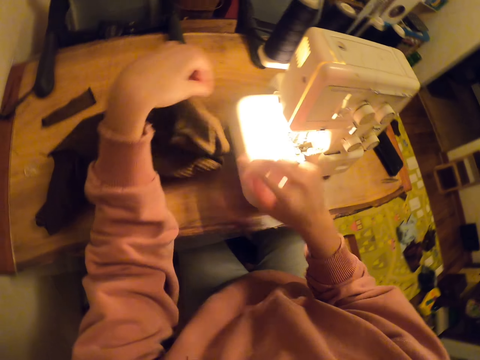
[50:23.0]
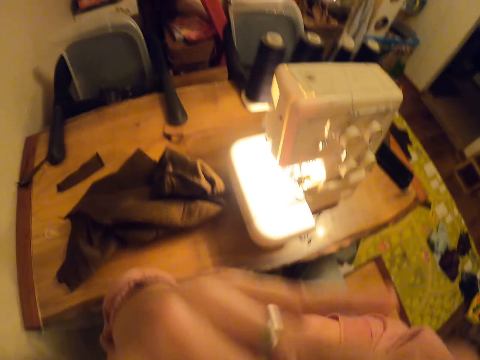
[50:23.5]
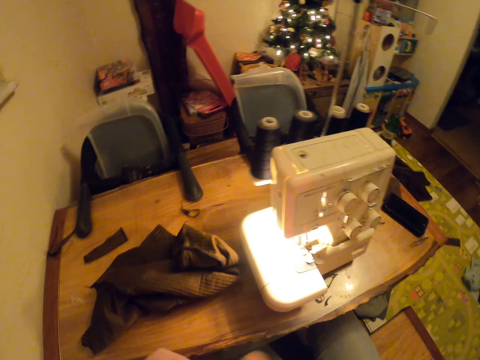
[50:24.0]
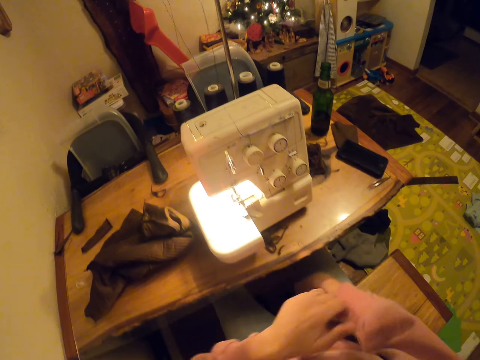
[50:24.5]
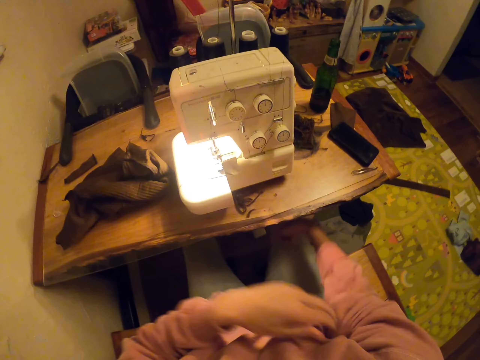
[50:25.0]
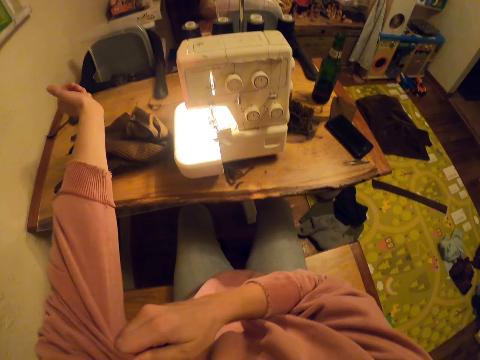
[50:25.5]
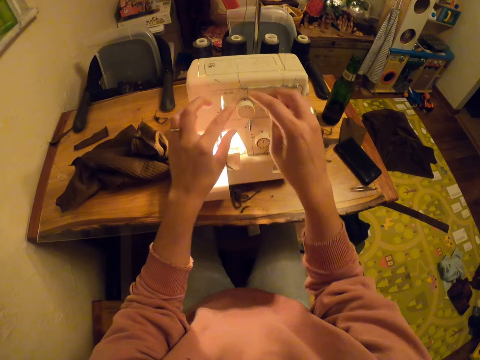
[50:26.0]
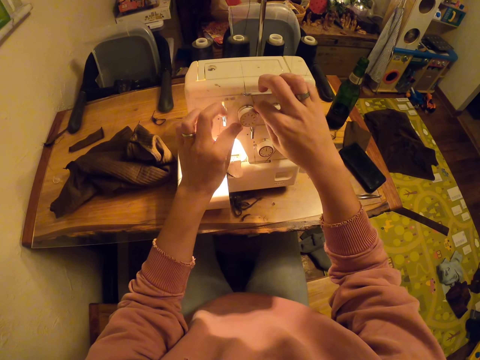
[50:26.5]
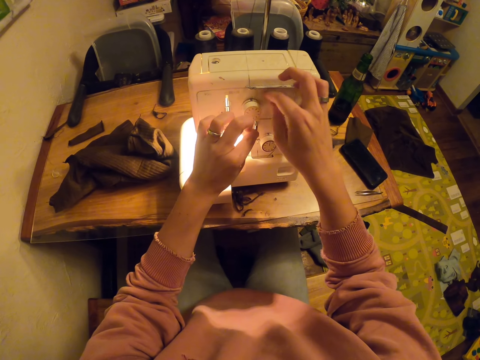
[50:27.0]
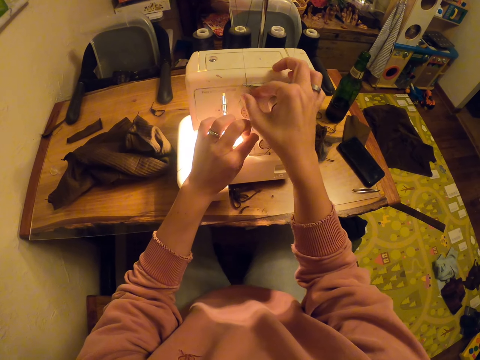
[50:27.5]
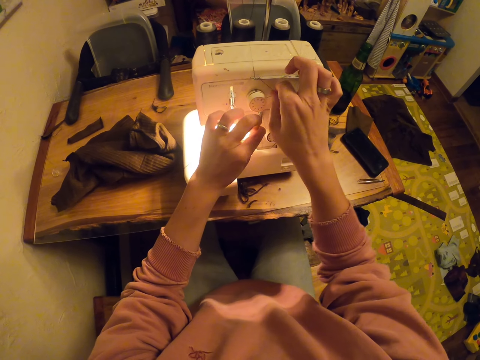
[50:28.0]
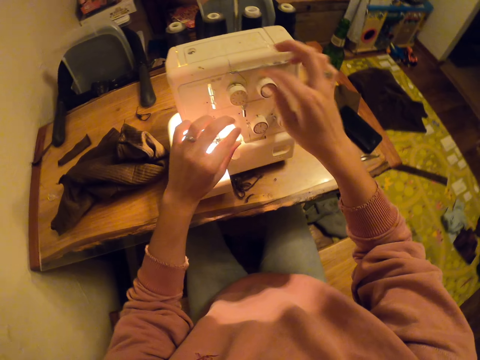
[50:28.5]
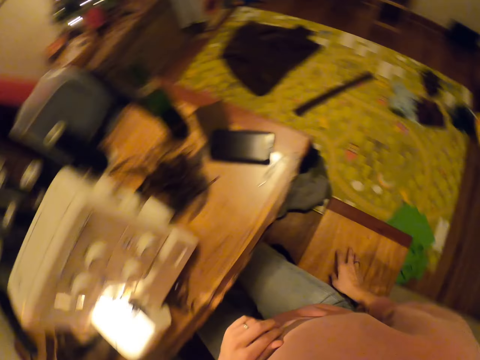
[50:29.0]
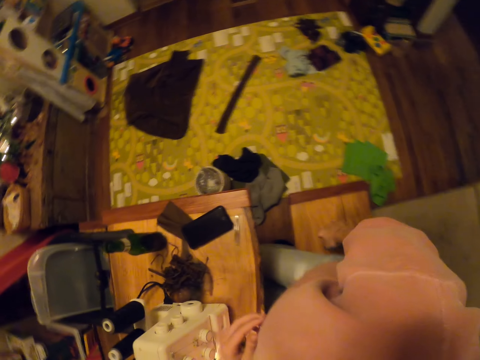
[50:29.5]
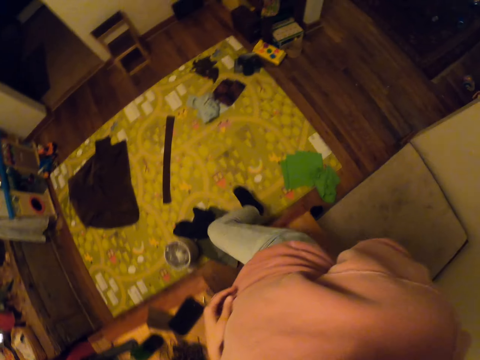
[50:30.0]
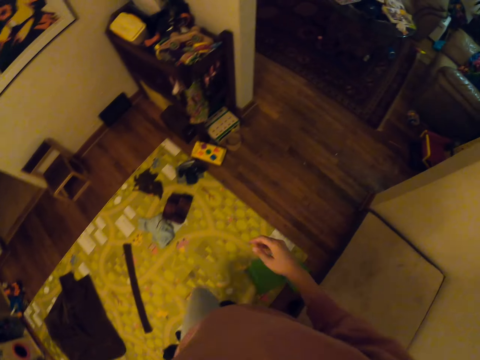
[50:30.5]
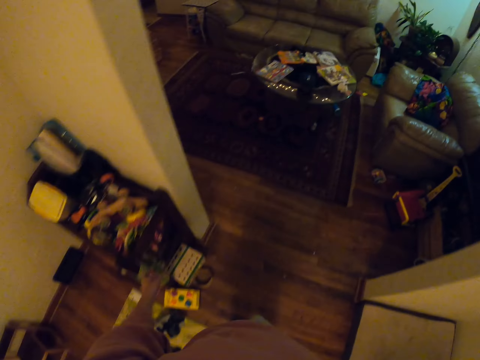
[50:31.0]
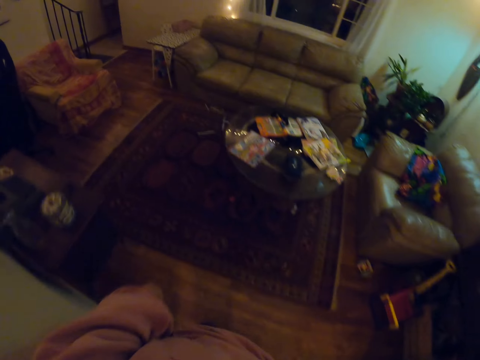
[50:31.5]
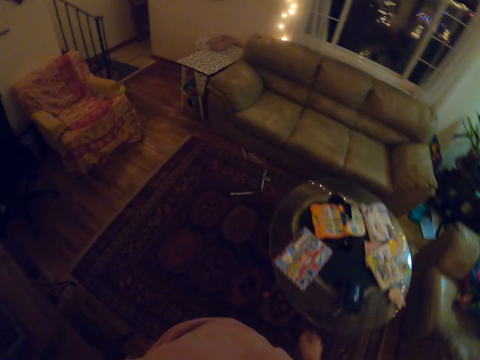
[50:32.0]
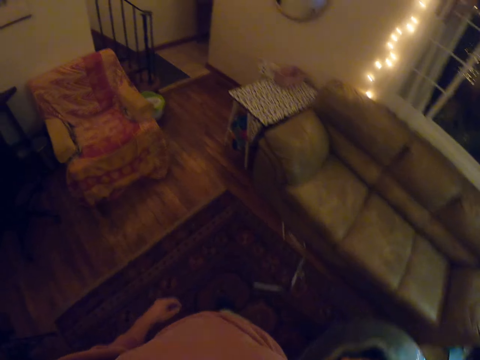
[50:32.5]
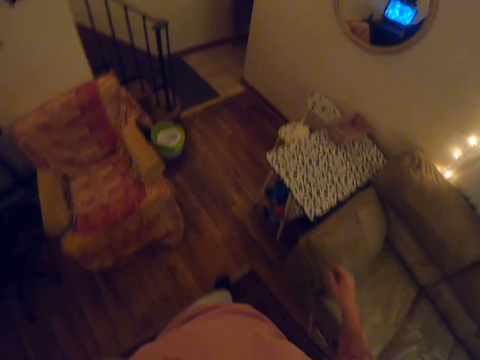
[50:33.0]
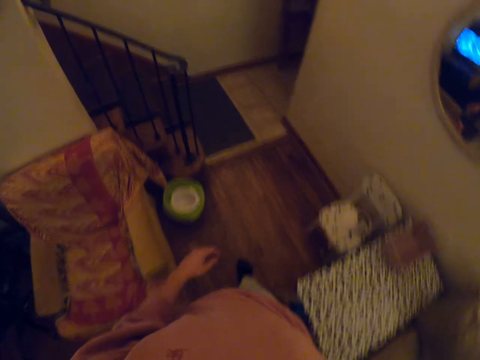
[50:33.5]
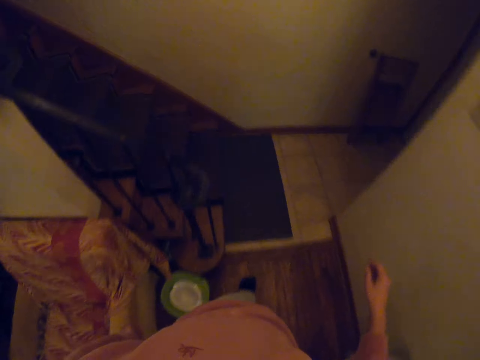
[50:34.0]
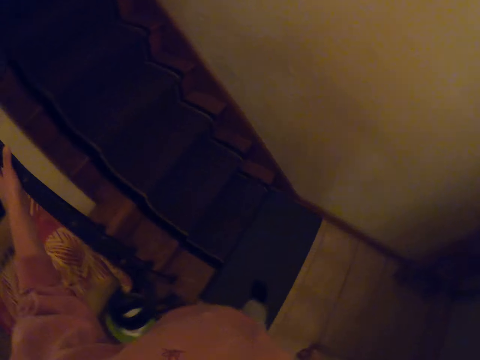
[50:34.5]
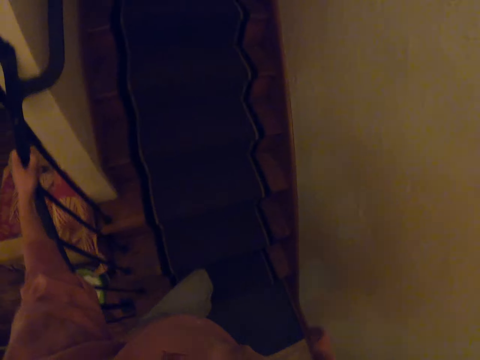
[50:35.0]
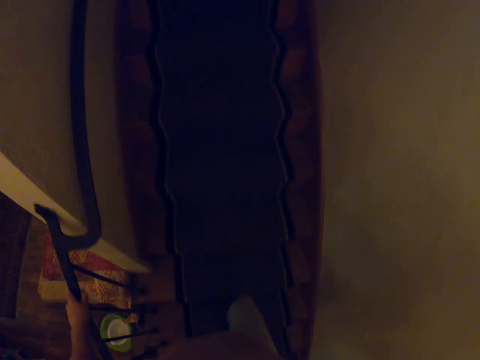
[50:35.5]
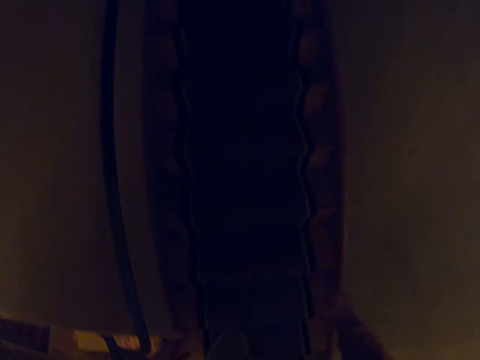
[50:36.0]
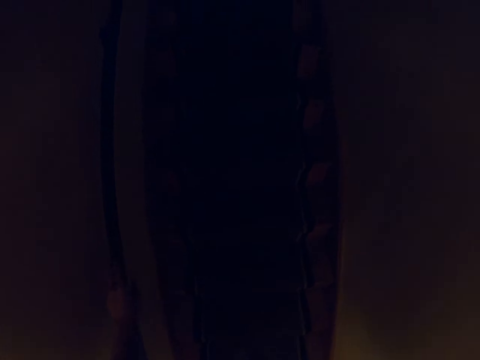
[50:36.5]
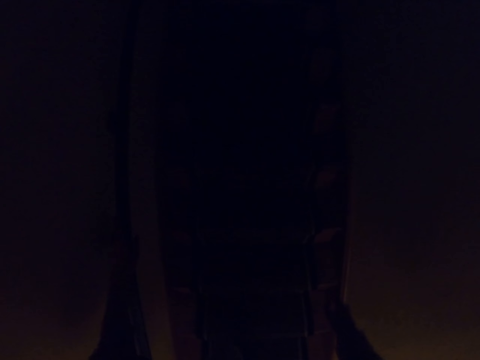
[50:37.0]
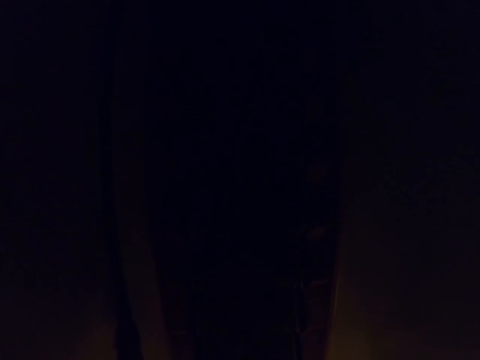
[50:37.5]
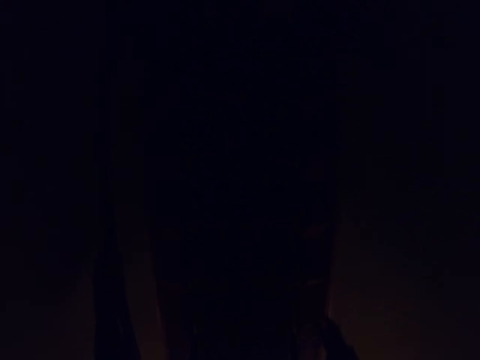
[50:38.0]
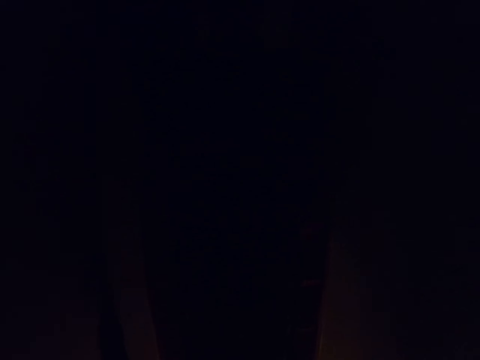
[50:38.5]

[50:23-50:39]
The camera wearer raises his hand. He folds a sweater. He puts thread in the sewing machine. He touches the sewing machine. He walks in the house. He walks up stairs.

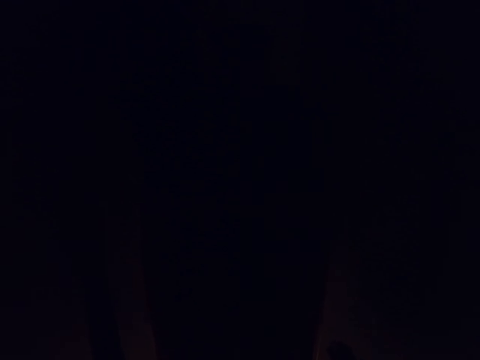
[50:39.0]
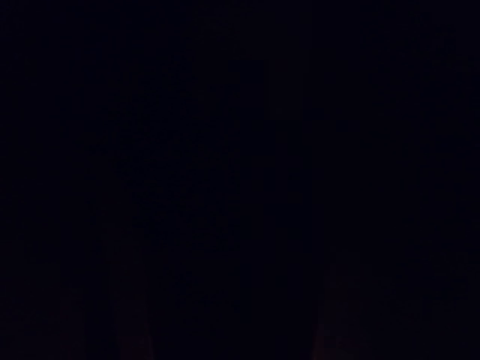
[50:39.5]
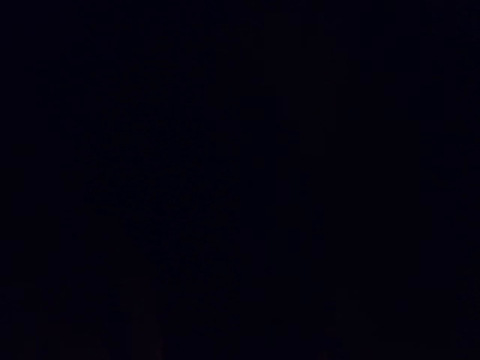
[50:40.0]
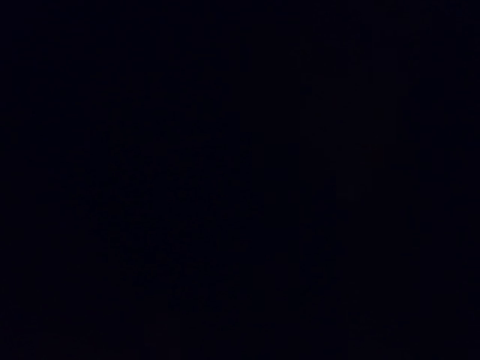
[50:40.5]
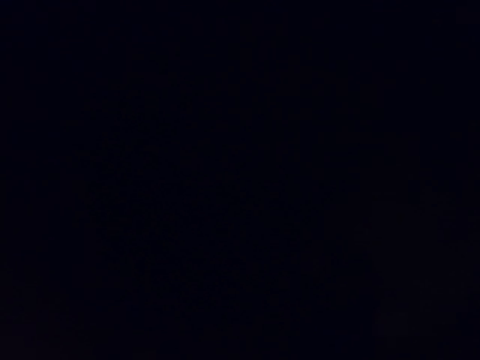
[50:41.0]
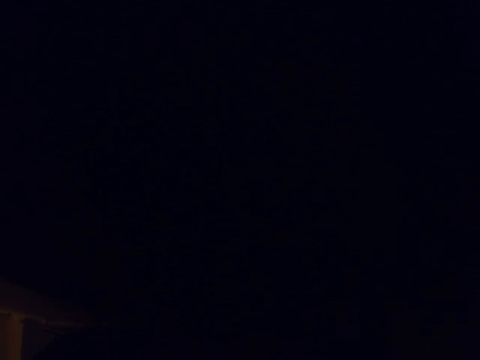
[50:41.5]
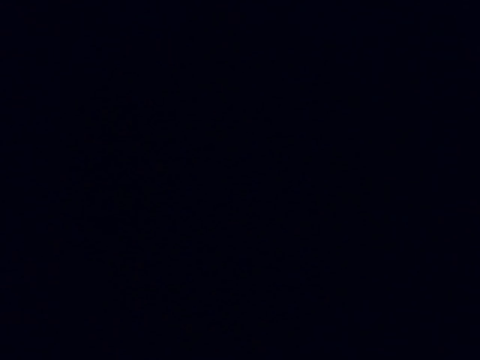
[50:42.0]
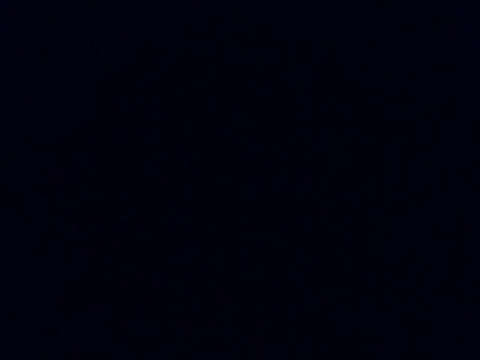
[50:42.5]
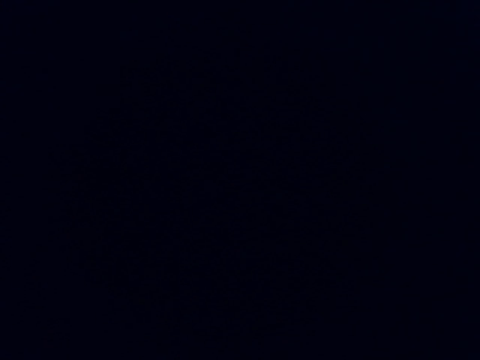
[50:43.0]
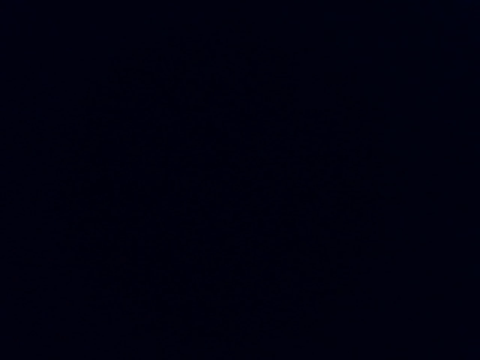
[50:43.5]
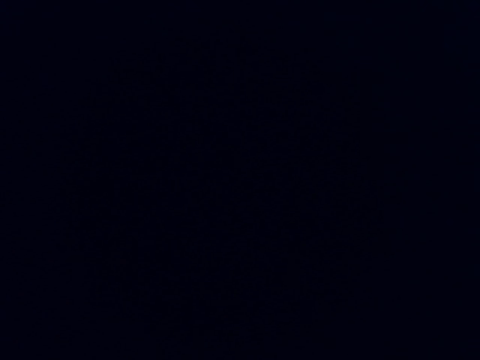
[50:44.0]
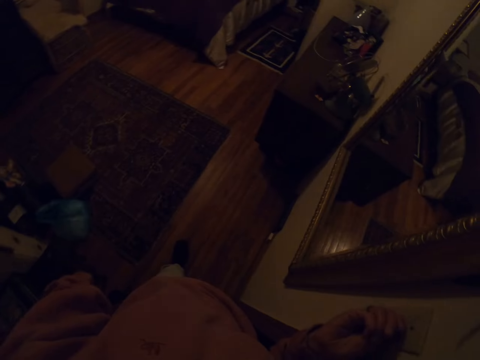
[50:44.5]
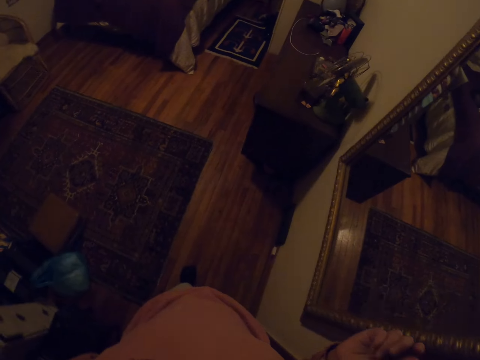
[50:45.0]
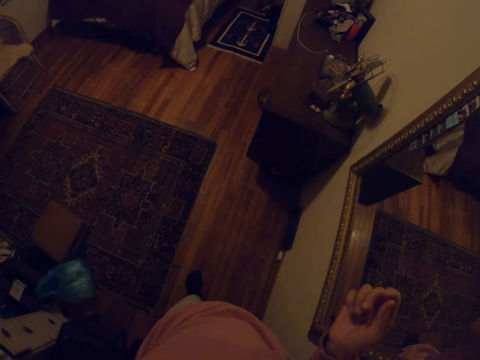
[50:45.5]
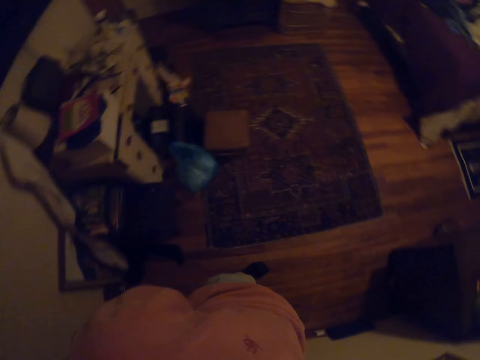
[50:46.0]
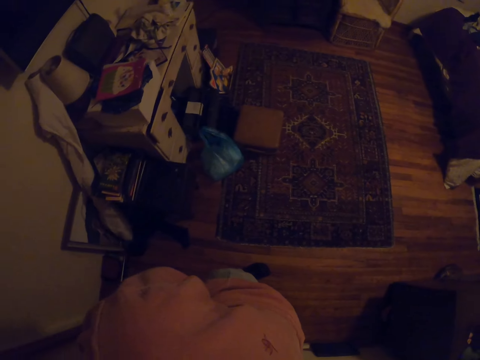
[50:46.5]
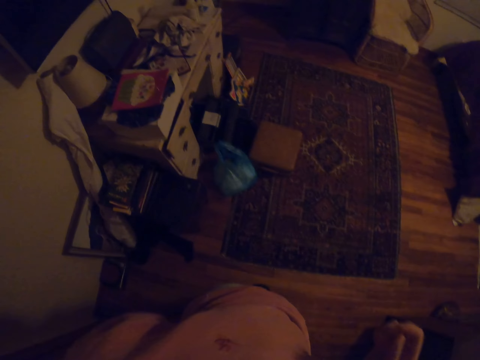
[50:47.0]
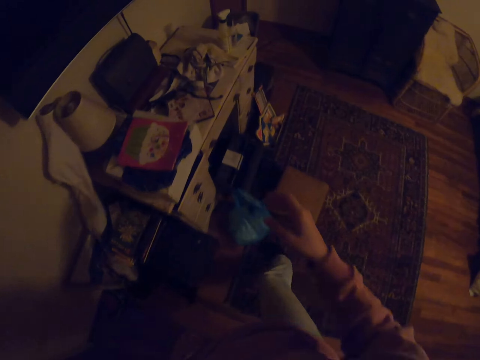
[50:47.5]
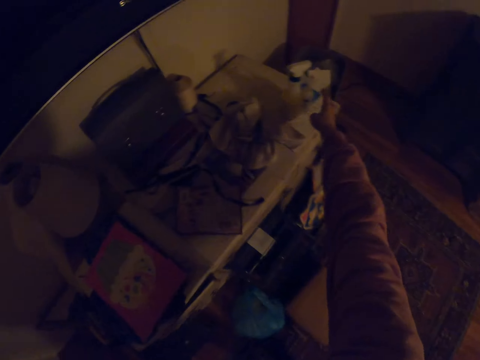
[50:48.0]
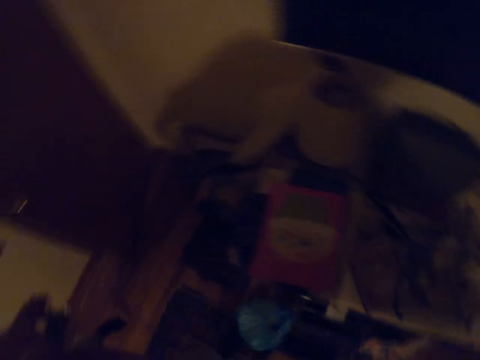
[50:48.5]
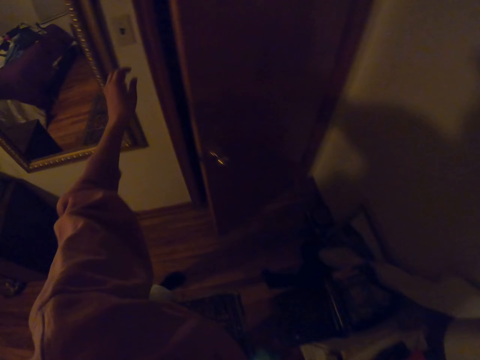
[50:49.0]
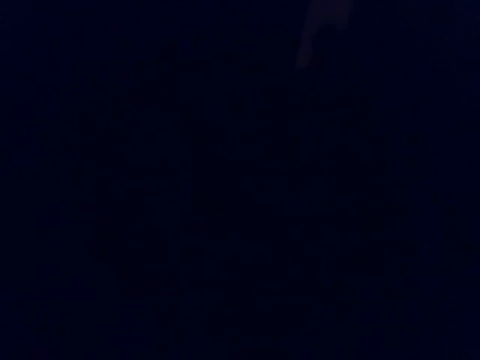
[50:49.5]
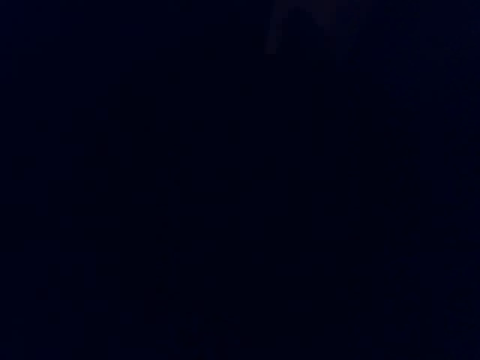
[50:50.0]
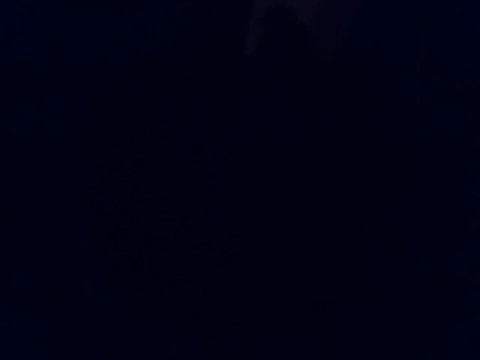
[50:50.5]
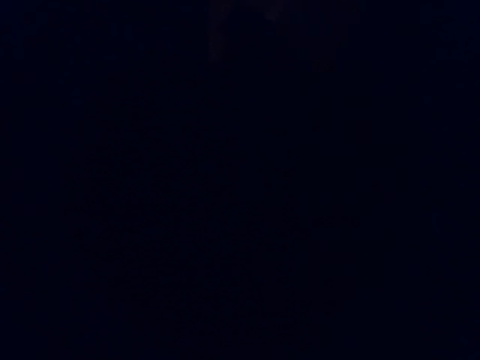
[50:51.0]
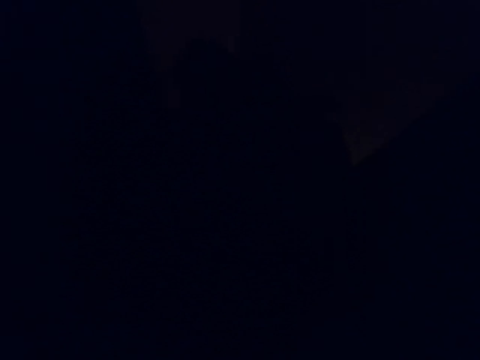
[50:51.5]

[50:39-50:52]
The camera wearer looks around. They pick up grease. They walk around the building. They turn off the lights.
